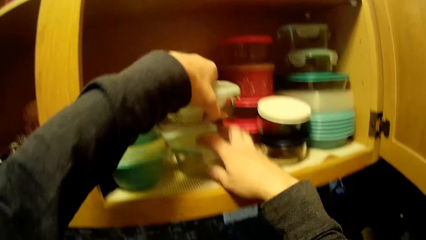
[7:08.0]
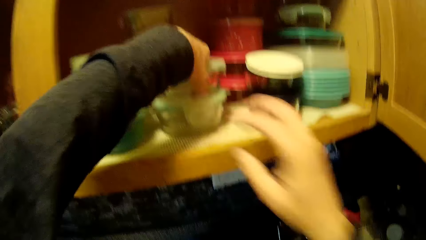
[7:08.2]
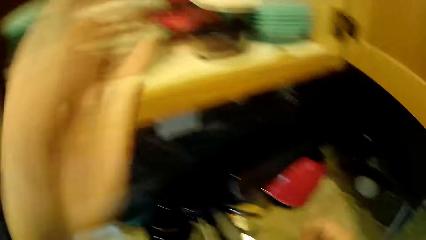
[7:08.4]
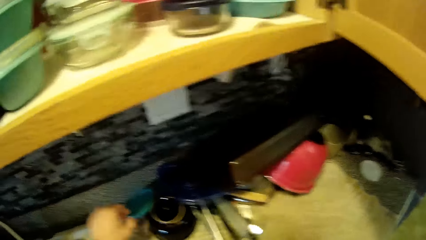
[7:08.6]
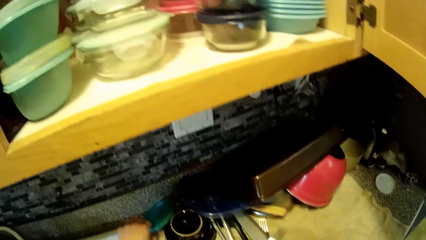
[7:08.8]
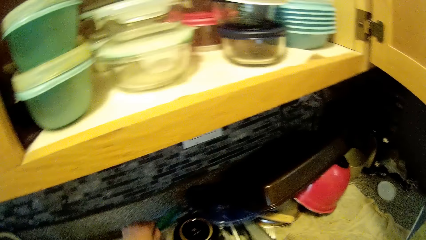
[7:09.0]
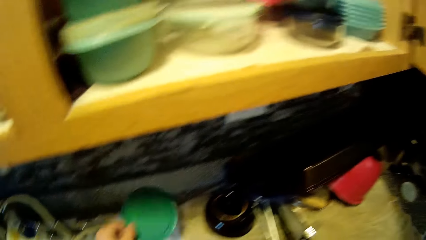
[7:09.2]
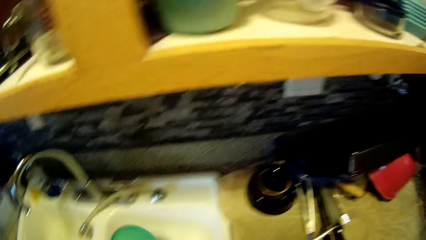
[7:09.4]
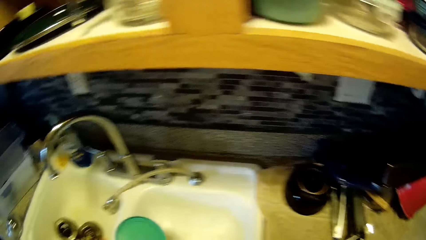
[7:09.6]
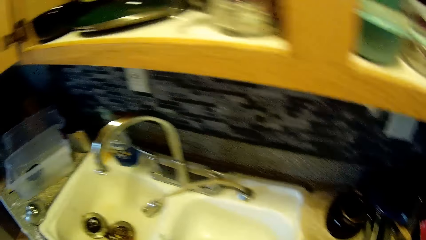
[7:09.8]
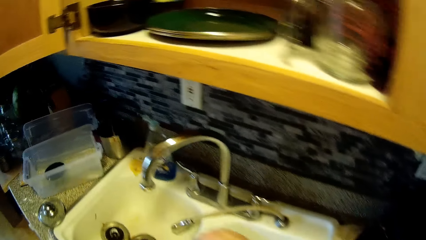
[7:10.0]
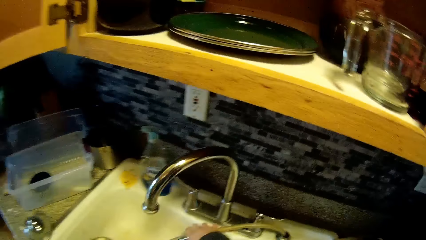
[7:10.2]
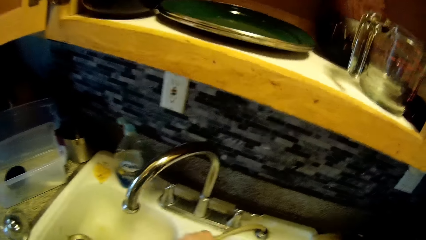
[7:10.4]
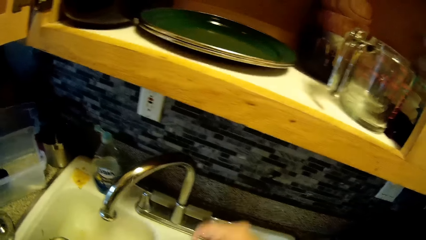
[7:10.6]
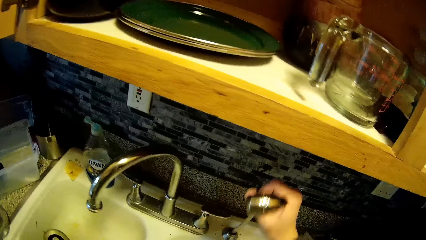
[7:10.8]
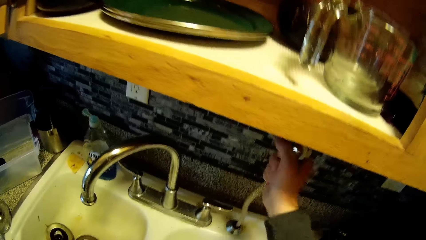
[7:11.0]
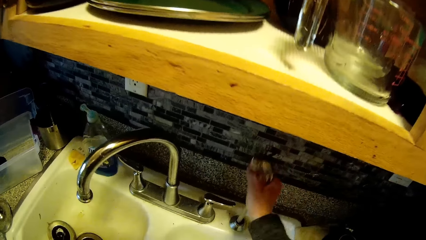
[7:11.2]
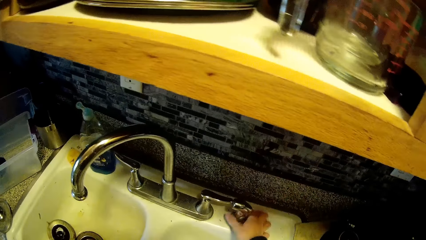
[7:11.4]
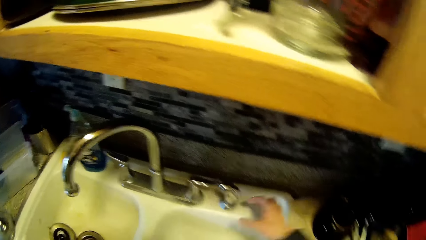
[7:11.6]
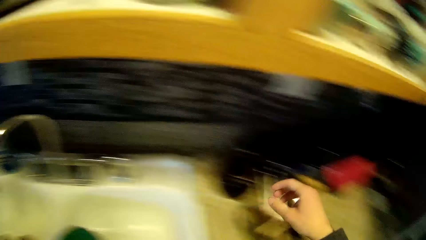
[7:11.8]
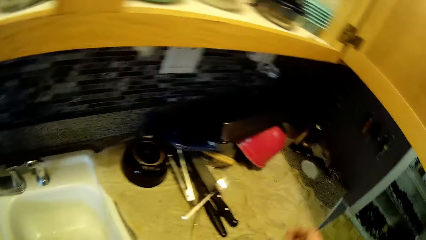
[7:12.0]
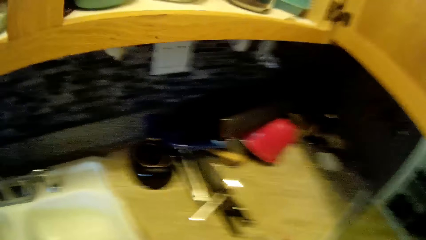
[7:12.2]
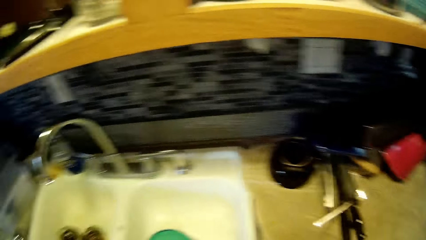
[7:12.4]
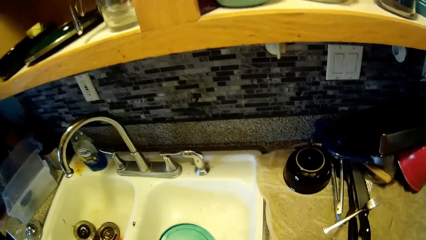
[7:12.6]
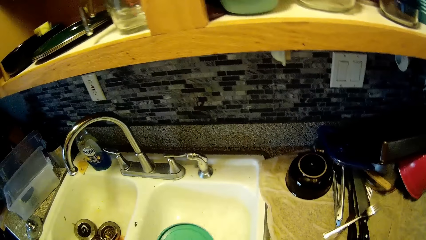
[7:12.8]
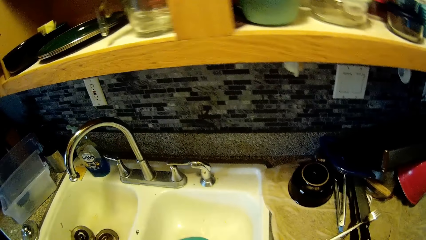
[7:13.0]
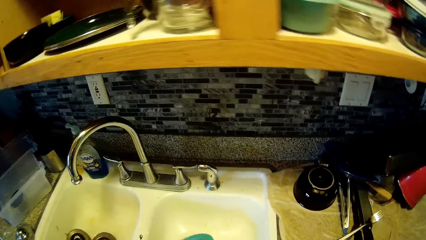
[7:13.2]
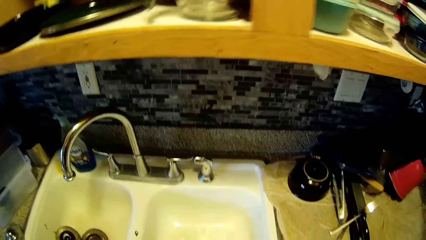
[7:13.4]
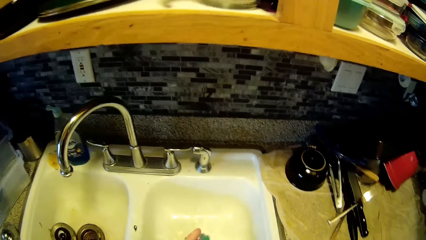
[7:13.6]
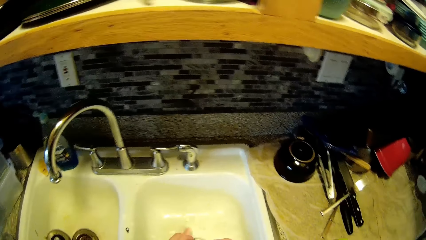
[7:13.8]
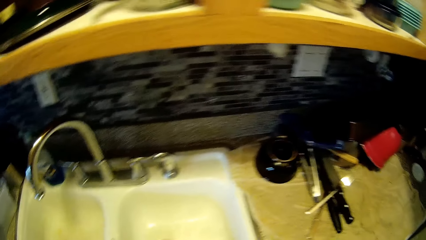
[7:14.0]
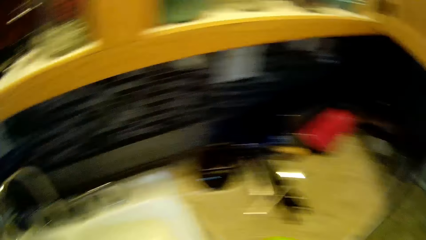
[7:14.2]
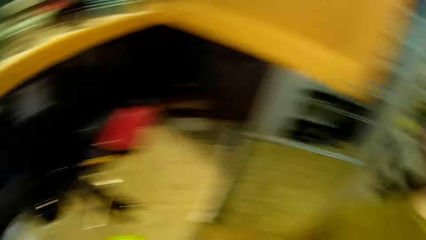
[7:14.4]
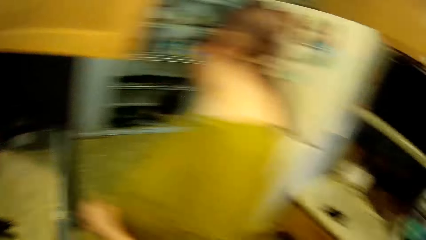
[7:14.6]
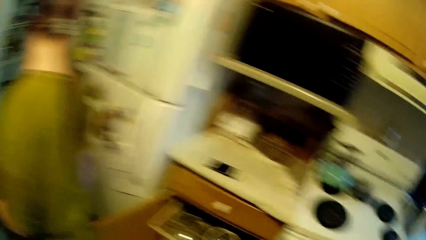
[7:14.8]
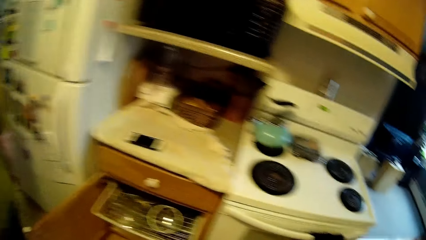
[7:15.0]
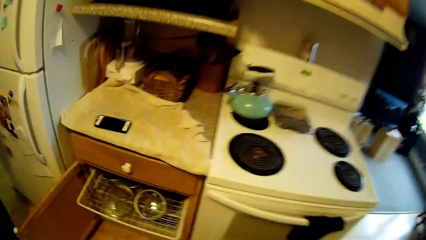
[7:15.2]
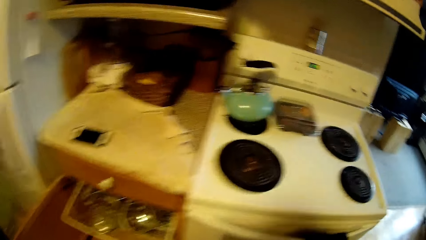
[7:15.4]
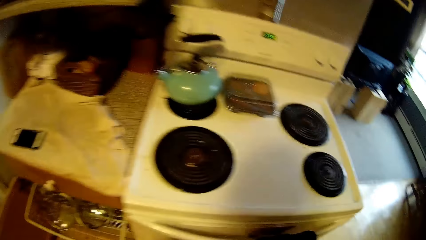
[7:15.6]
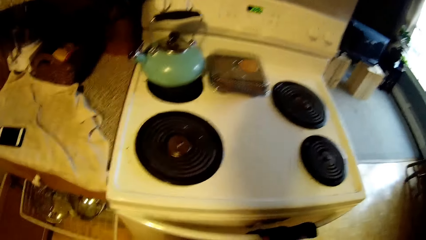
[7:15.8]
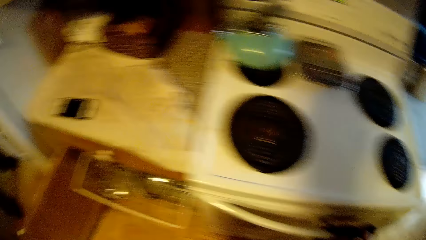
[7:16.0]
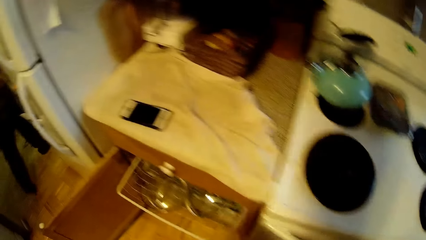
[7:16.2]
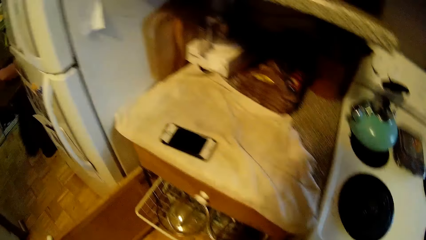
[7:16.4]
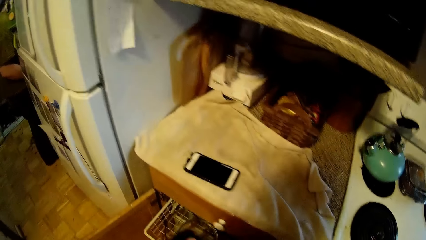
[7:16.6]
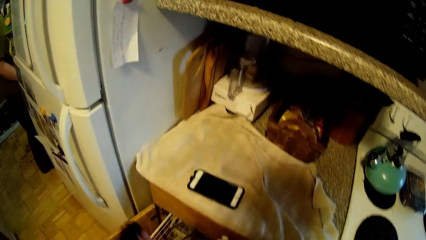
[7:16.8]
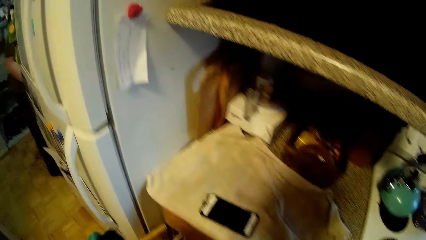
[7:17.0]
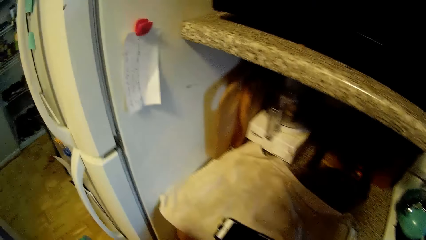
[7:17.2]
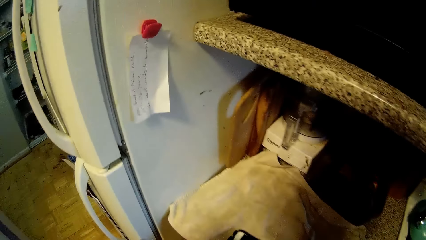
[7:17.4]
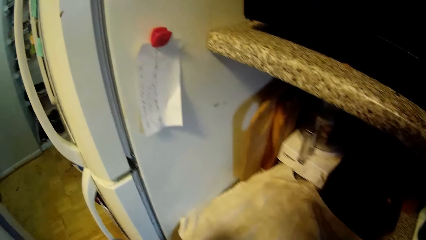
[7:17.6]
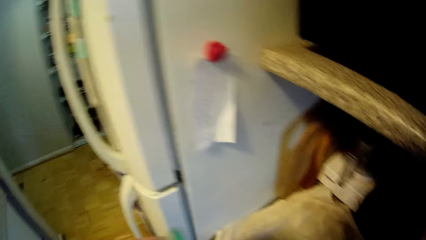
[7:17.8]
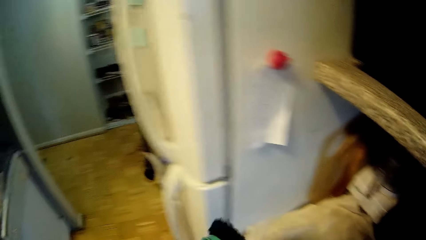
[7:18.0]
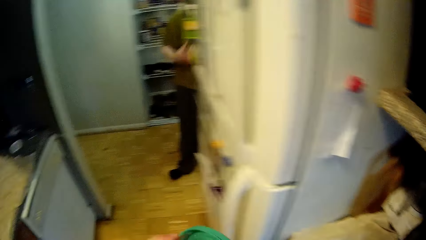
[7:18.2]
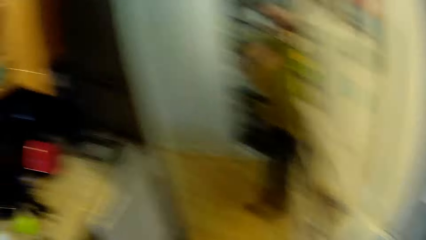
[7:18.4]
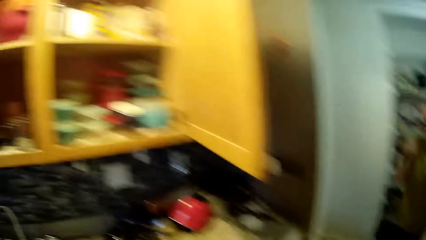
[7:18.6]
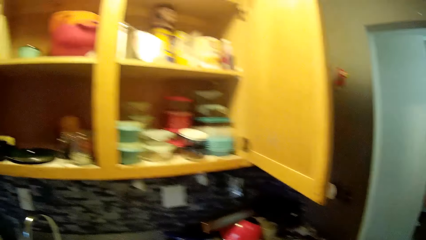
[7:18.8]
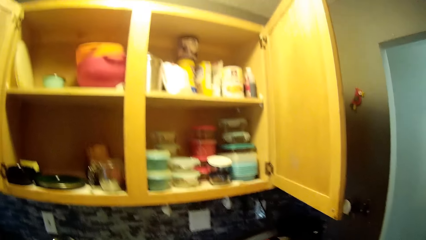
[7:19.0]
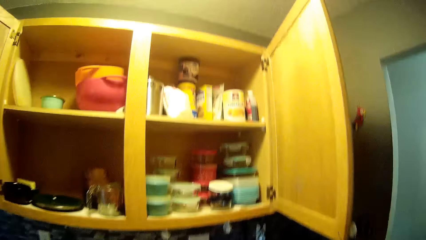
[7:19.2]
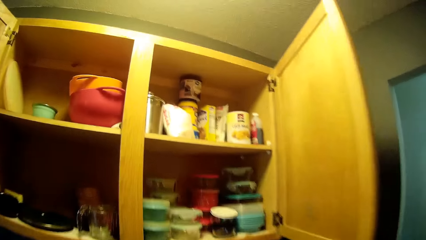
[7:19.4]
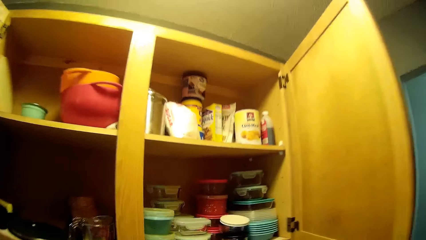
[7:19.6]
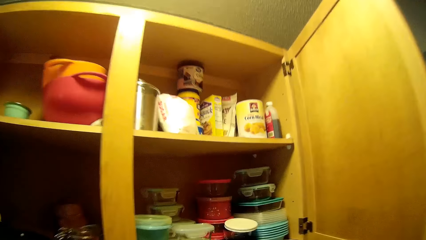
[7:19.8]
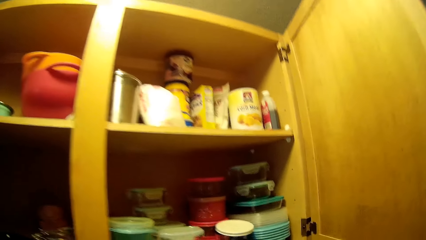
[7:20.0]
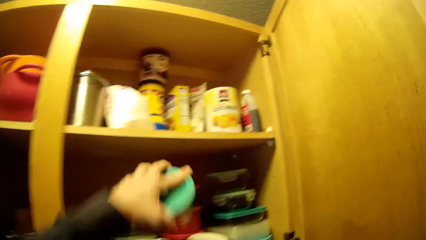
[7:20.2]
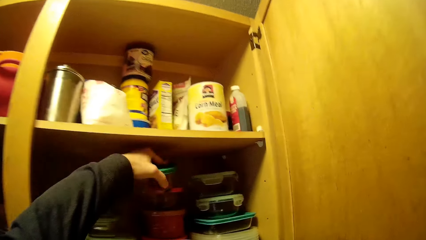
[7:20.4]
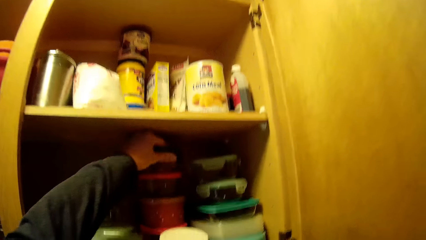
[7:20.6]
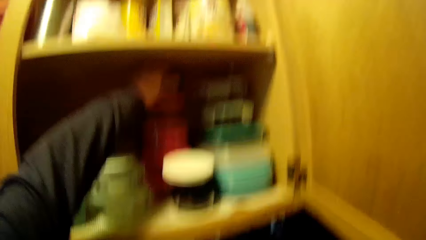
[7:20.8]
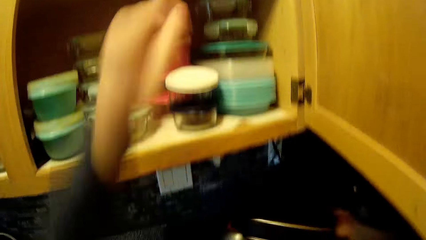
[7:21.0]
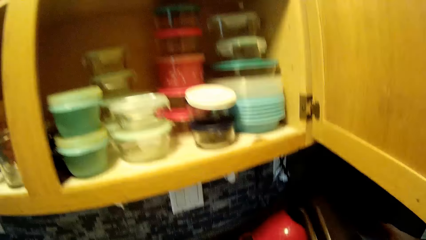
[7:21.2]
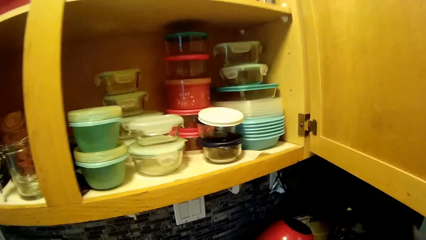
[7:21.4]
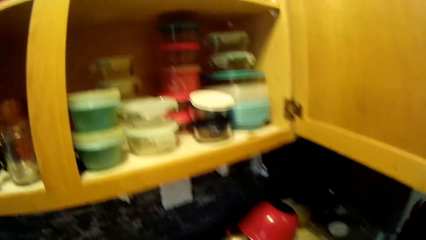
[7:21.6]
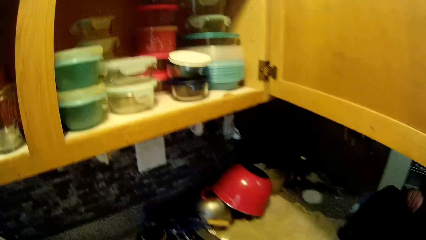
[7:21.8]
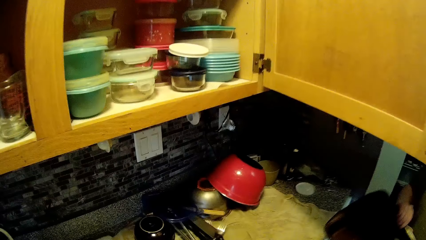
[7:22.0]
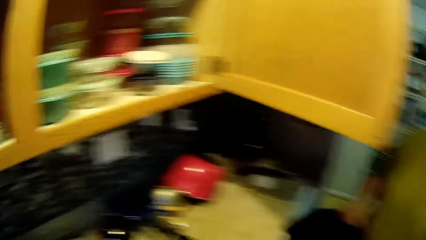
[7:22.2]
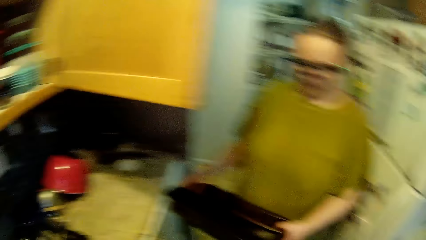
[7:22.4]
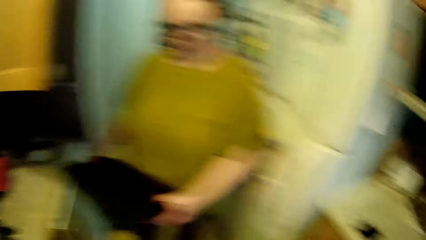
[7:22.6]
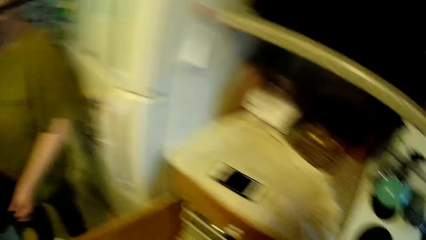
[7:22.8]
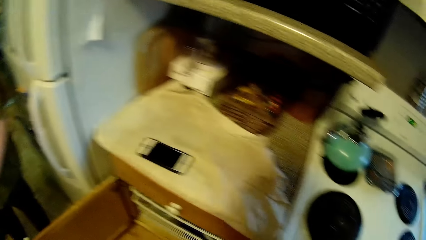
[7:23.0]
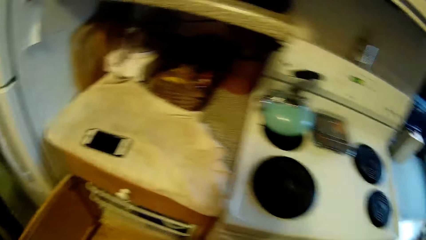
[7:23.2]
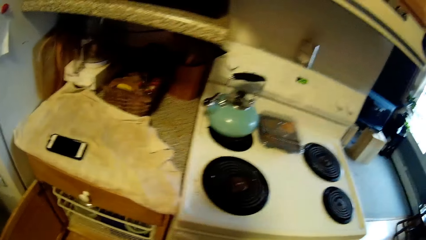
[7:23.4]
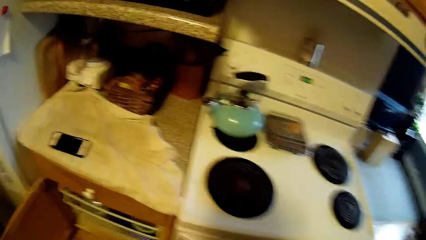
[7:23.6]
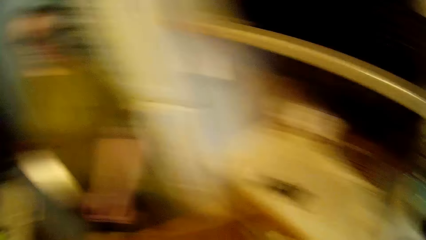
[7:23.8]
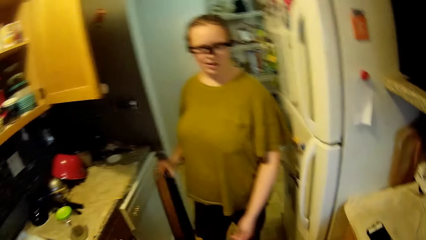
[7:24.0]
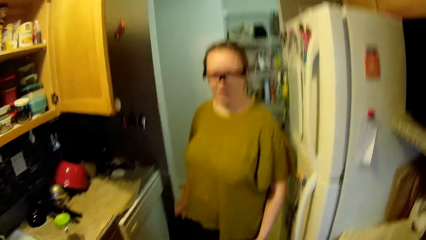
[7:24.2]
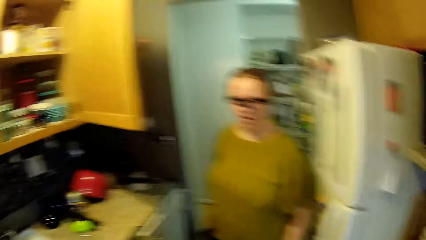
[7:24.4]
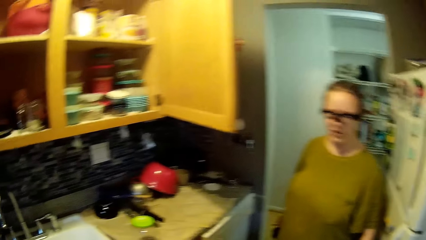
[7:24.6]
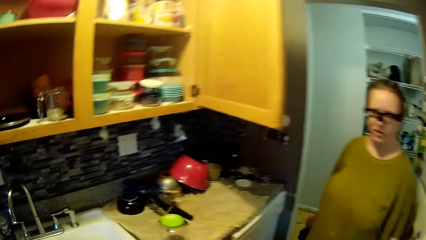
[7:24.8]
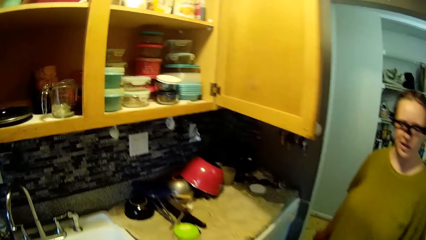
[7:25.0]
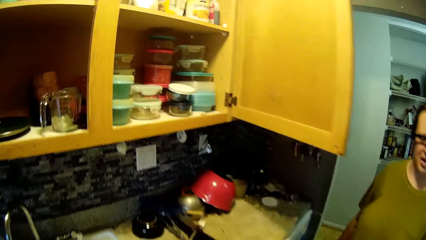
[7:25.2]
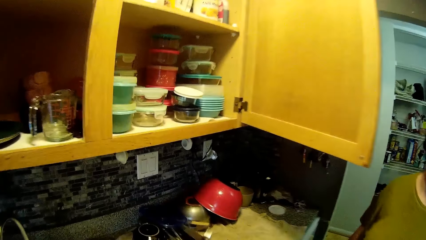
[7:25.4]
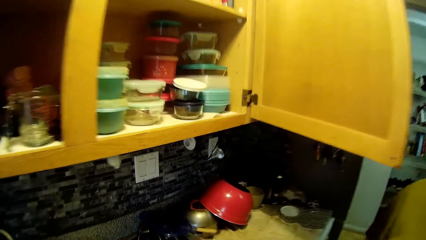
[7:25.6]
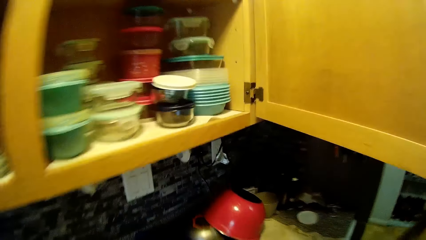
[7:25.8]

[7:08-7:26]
The camera wearer picks up a container with his left hand in a container. He places the utensils in the cabinet. He drops a container into the cabinet. He drops a container on top of another with his left hand. He lifts a lid with his left hand. He walks in the room. He lifts a tap with his right hand. He drops the tap into a hole. He wipes the lid with a cloth. He drops a container on top of another with his left hand. He places the utensils in the cabinet. The woman lifts a tray with both hands. The camera wearer walks in the room. The woman holds the tray with her right hand. The camera wearer converses with the woman.
